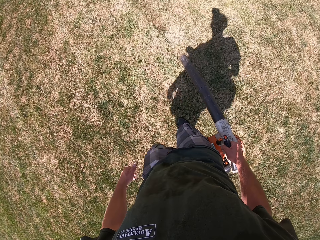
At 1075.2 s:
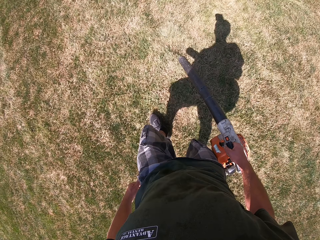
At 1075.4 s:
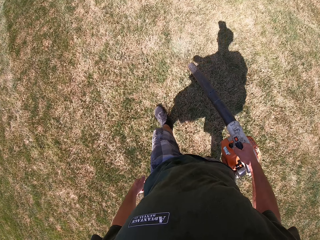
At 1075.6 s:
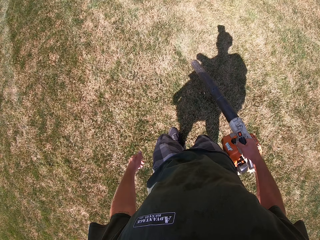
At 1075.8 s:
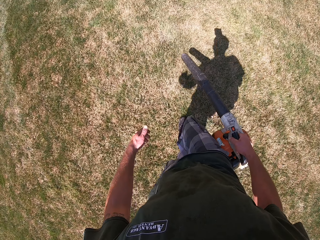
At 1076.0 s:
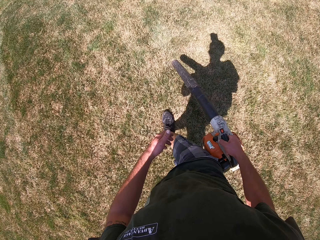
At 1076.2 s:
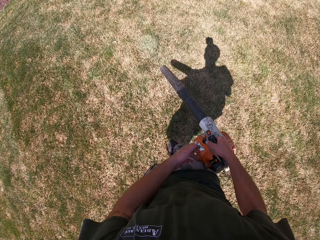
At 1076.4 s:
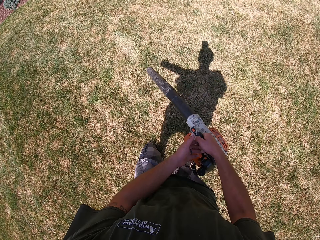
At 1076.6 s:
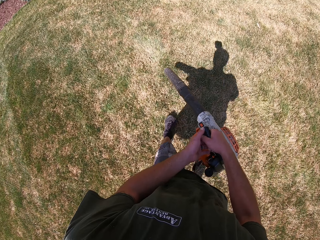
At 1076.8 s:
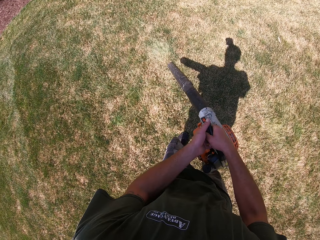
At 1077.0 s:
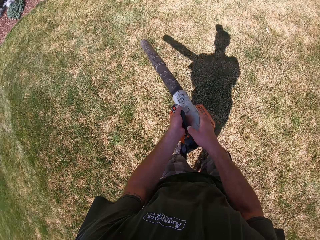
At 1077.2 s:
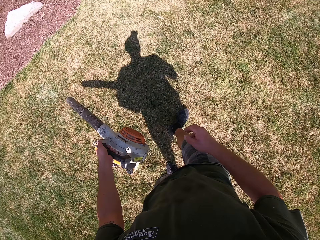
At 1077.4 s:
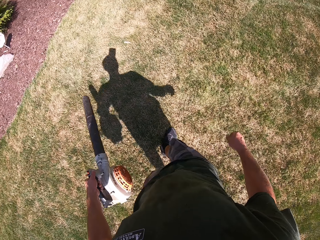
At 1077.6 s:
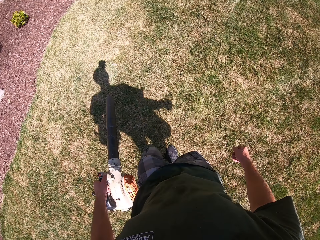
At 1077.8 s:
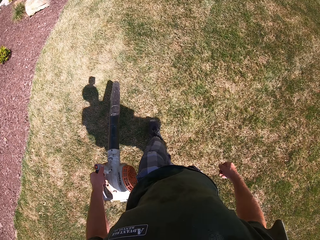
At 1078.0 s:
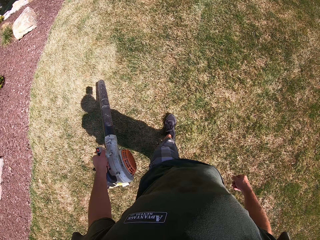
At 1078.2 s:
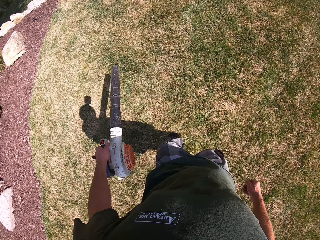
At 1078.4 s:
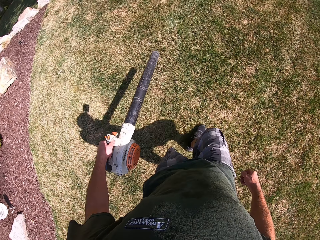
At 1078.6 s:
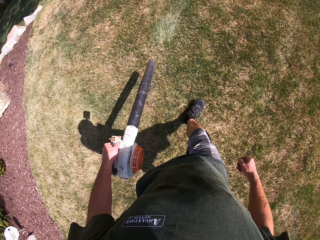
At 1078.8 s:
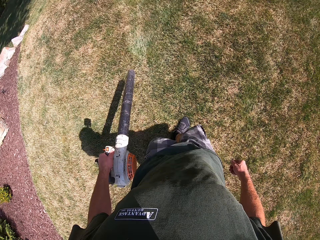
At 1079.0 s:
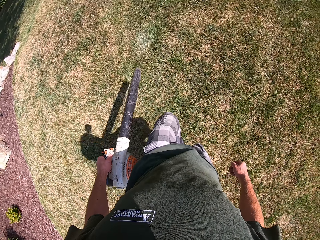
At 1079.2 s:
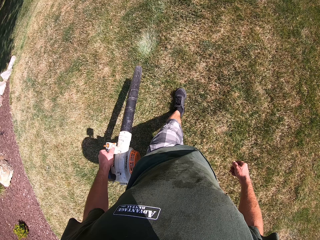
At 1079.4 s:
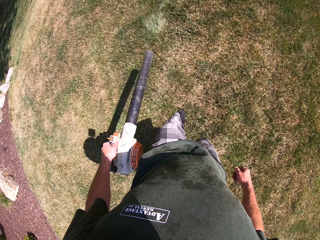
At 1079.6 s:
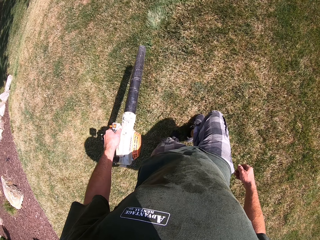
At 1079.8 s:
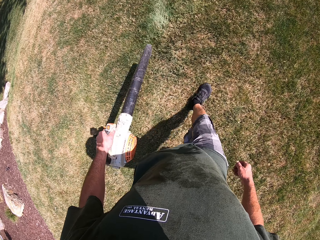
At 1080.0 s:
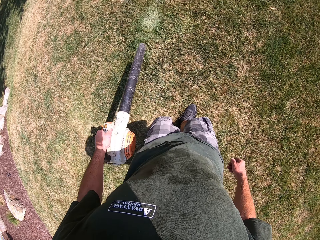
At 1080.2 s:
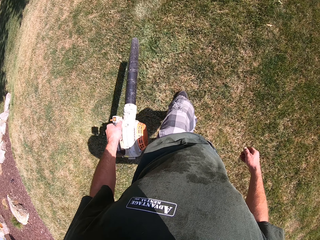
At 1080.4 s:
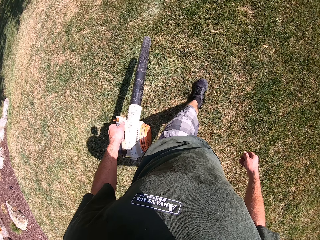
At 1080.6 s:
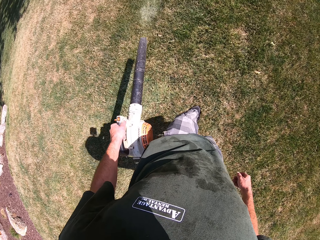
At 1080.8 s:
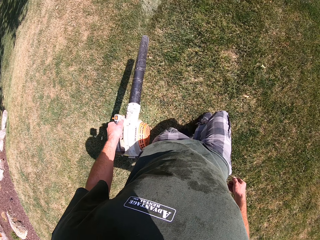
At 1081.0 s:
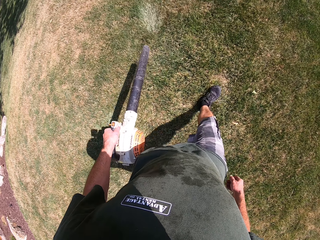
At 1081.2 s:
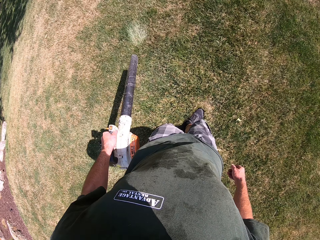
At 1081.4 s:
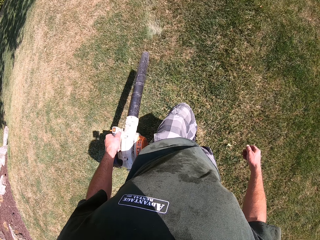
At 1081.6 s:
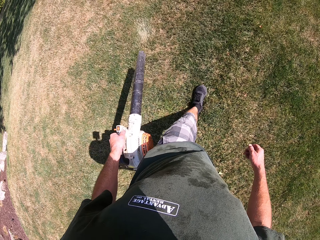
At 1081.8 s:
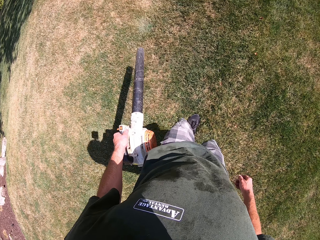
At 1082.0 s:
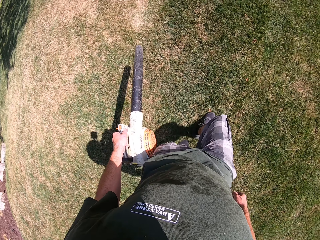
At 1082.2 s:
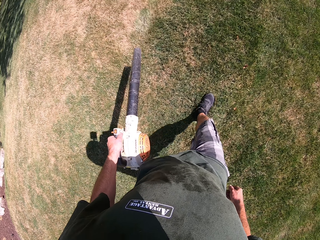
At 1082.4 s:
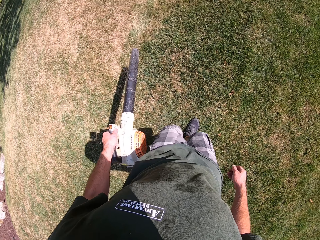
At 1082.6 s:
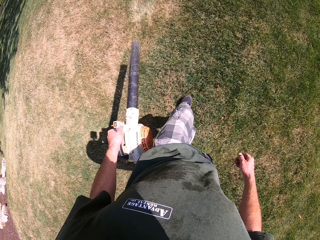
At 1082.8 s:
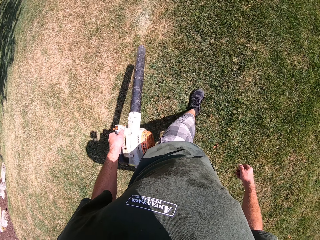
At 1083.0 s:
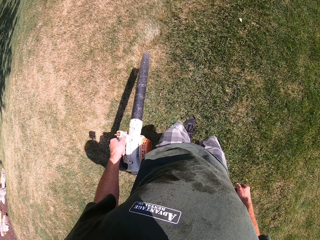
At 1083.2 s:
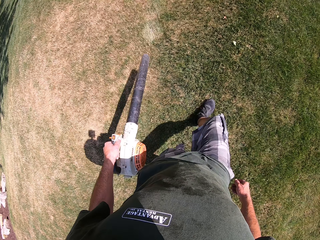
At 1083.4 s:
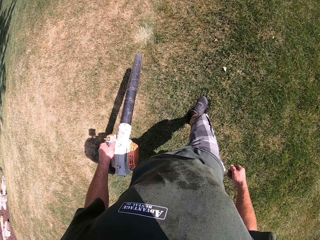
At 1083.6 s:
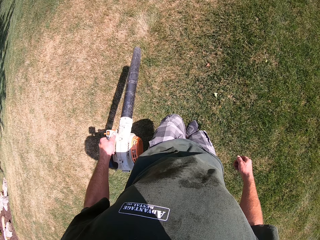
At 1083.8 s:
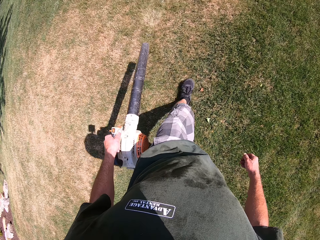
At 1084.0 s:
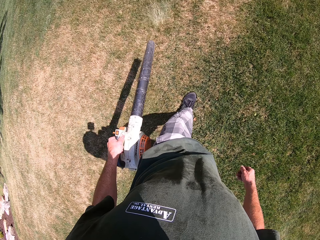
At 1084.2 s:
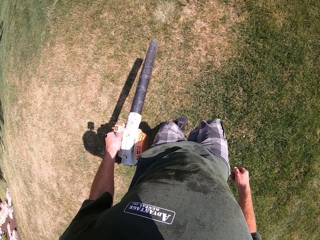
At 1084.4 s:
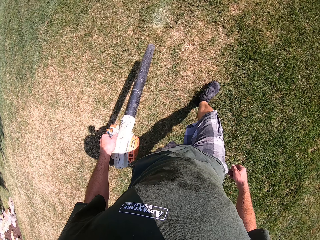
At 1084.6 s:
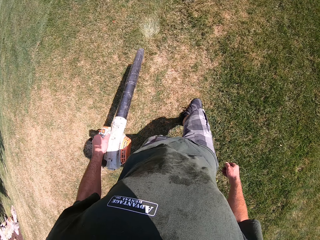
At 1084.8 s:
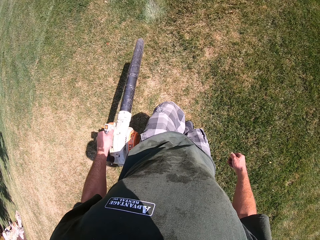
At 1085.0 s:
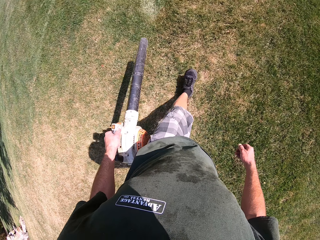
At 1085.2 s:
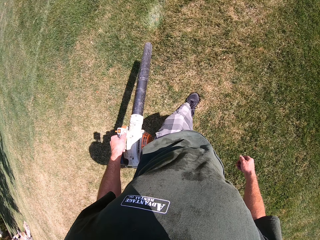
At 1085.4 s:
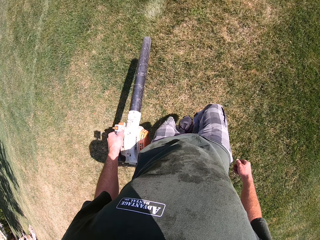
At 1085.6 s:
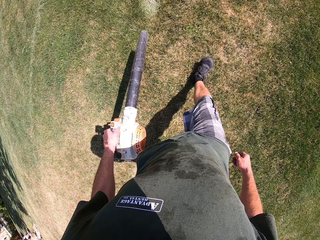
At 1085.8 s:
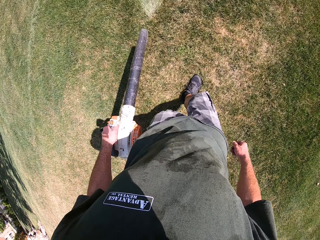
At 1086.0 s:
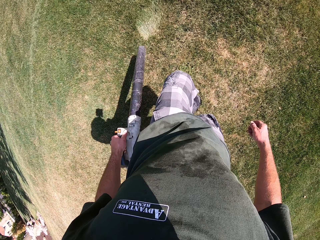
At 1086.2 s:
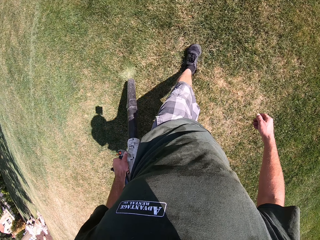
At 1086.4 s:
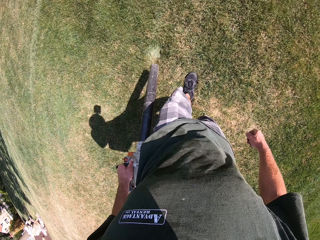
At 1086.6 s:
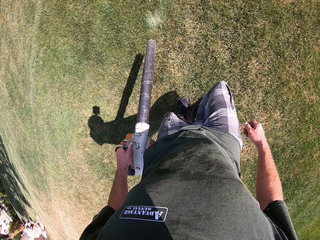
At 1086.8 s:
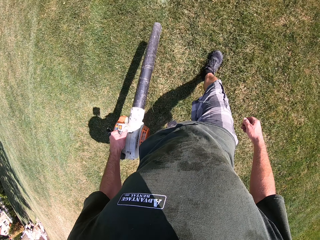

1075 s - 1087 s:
The camera wearer places the leaf blower in his left hand. He removes the leaves from the grass with the leaf blower. He continues to blow the lawn with the blower in his left hand.

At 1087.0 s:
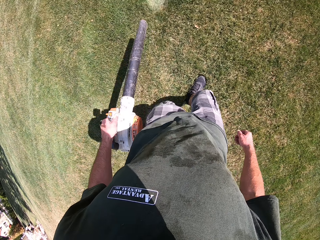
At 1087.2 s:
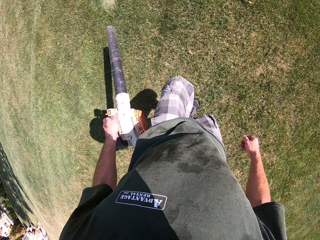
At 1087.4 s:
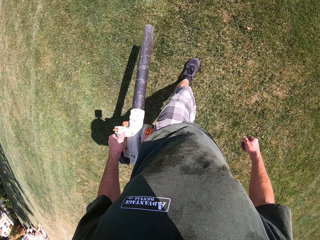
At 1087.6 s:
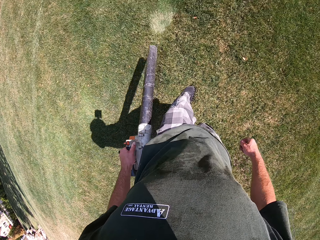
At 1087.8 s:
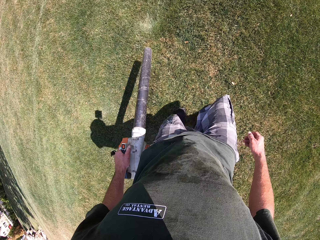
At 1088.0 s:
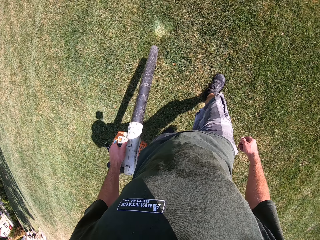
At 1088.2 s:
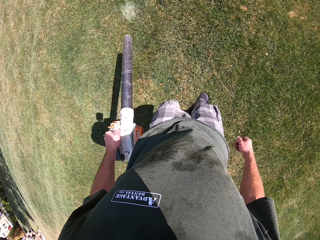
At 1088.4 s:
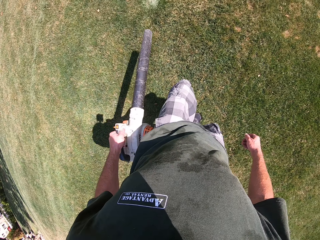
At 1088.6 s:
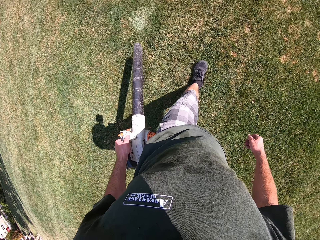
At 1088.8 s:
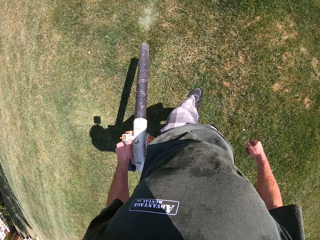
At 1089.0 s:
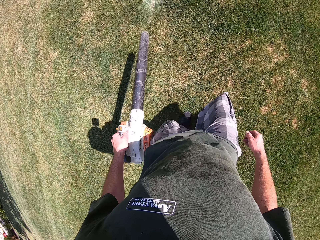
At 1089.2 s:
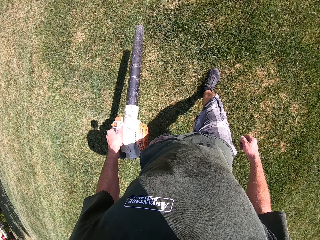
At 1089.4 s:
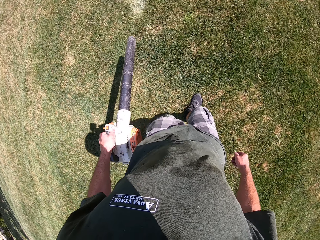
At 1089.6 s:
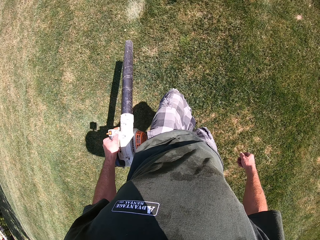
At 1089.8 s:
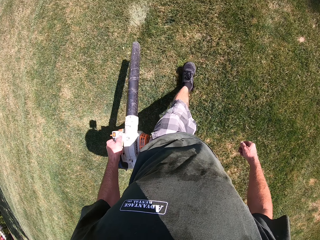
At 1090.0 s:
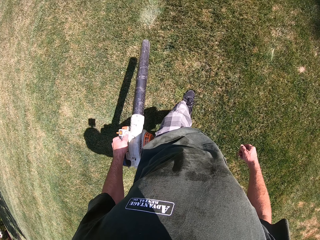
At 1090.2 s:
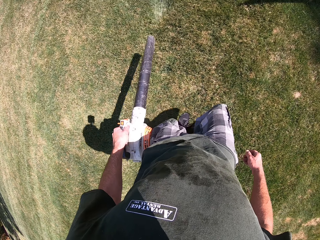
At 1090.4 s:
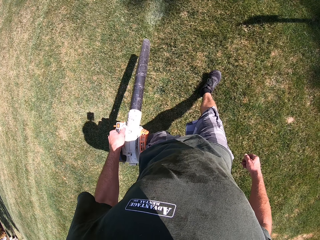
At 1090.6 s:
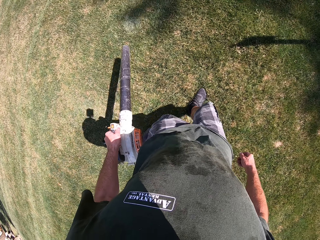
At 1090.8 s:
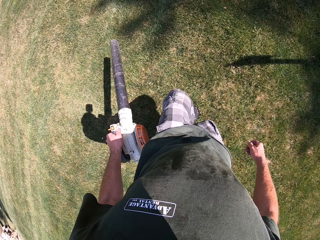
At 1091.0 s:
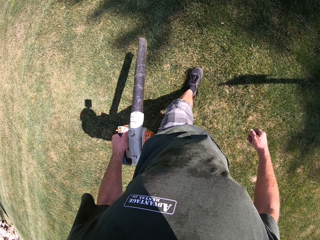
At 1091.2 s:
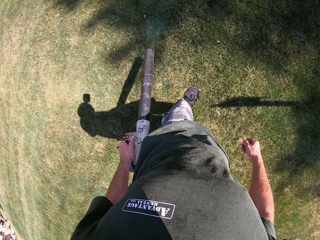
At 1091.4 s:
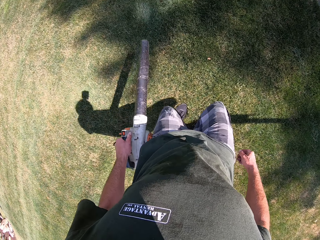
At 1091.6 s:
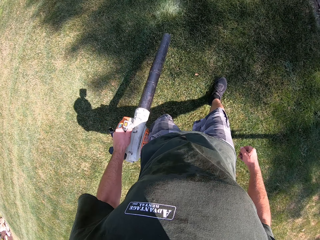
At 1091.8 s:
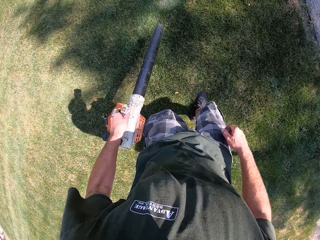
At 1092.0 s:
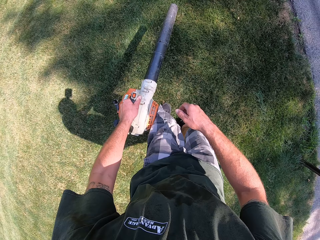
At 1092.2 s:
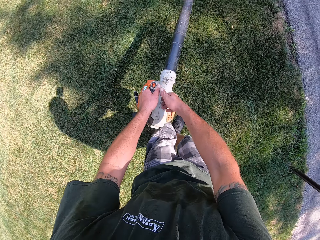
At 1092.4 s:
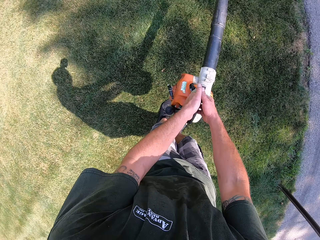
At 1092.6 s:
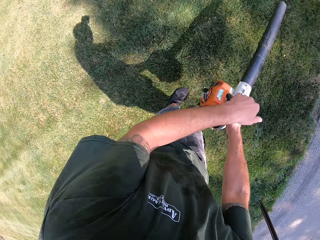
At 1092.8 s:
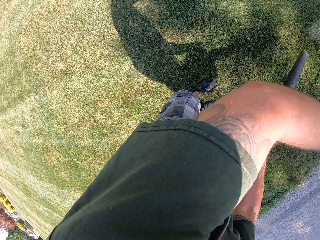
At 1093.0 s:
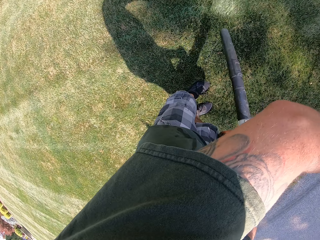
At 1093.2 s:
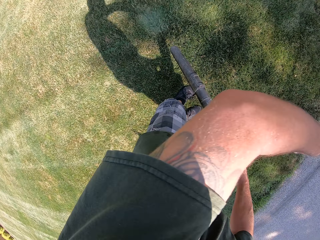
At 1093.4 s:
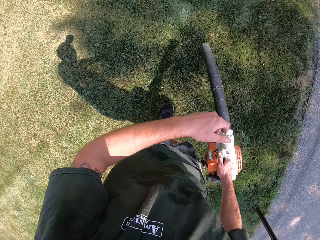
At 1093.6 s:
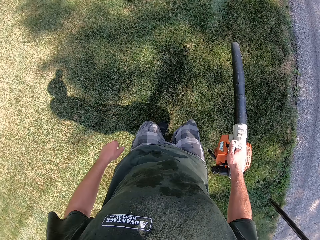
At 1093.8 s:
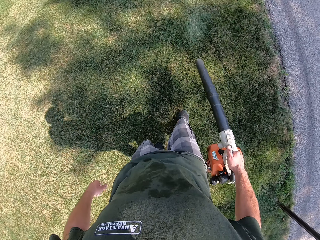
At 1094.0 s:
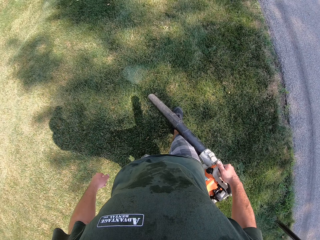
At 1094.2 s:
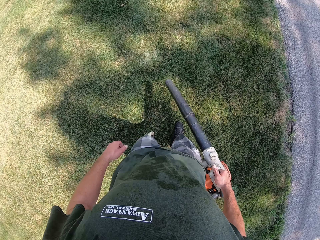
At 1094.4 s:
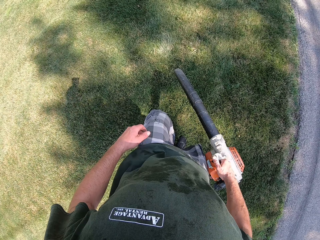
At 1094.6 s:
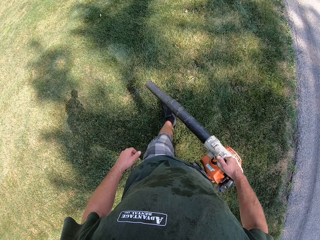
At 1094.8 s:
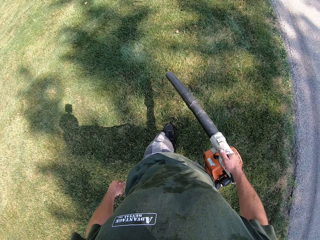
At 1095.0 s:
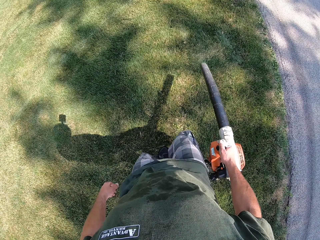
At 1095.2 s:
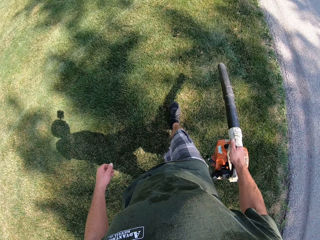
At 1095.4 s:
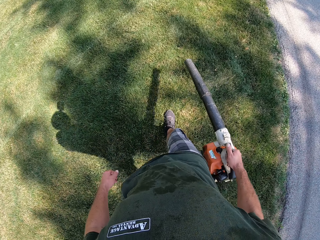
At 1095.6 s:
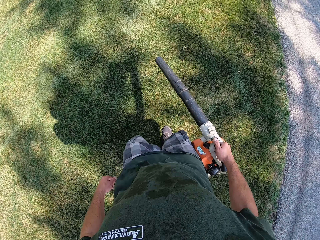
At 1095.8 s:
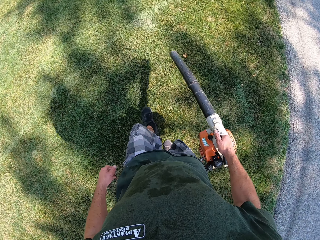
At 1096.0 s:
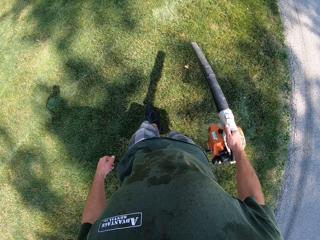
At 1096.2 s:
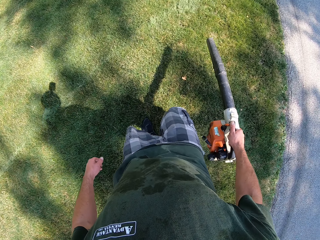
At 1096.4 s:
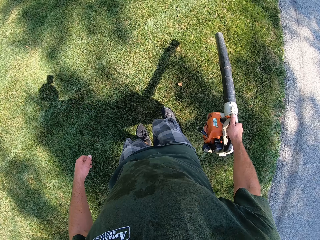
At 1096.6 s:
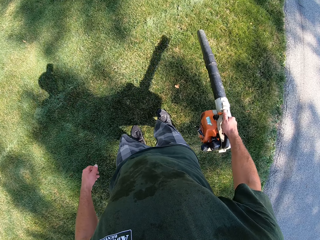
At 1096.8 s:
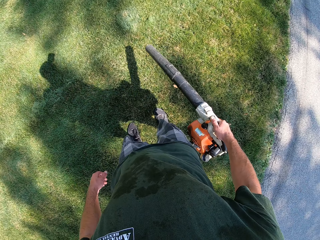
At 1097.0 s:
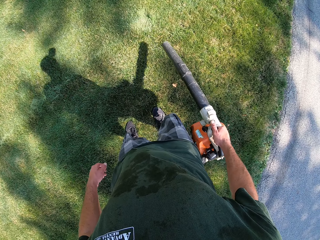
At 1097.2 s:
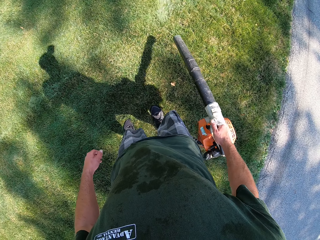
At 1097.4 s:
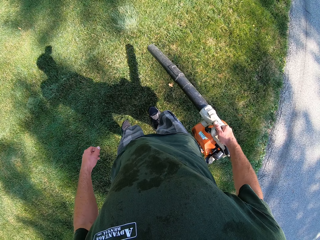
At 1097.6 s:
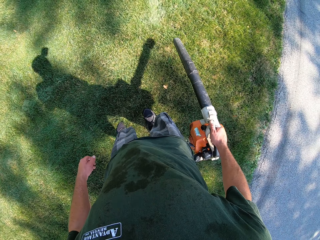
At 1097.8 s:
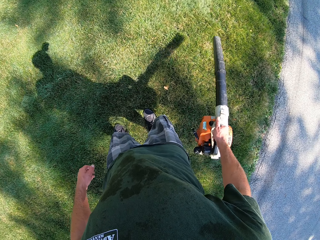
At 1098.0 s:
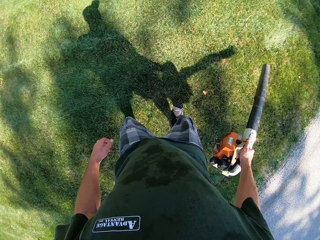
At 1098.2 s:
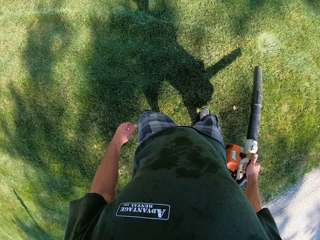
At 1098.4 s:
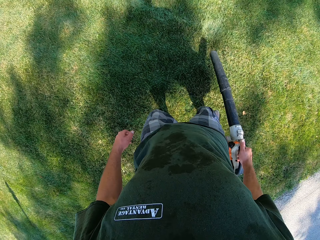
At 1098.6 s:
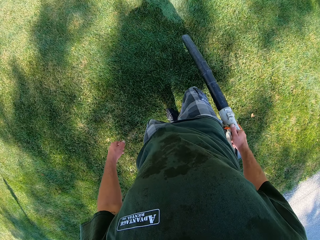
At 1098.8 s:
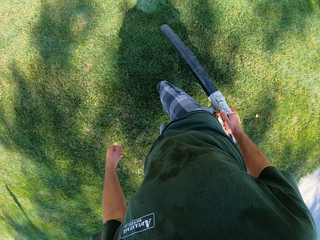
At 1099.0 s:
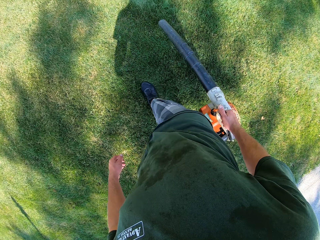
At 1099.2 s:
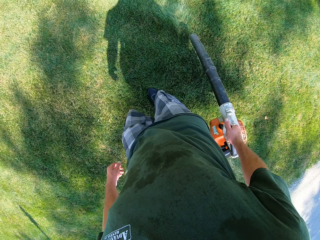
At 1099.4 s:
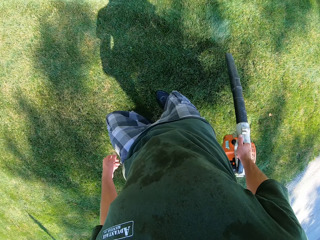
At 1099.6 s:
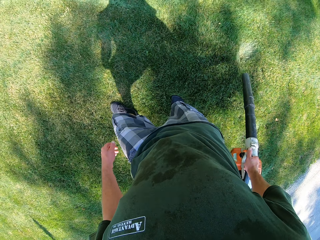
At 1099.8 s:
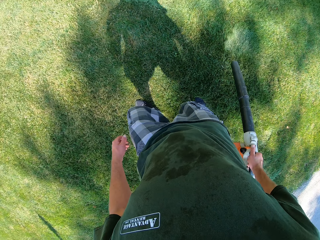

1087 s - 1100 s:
The camera wearer places the leaf blower in his right hand. He makes gestures with his left hand. He continues to blow the lawn with the blower in his right hand. He wipes his face with his hand. He removes the leaves from the grass with the leaf blower.
